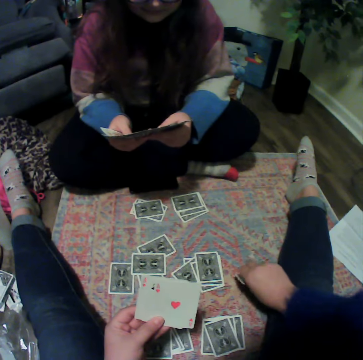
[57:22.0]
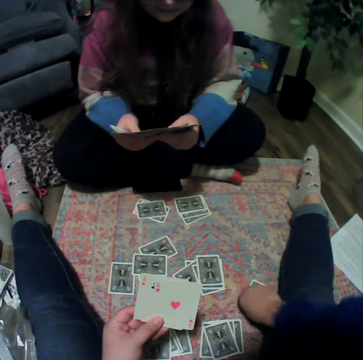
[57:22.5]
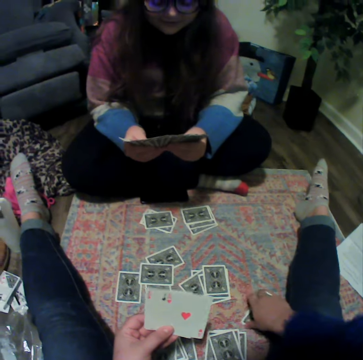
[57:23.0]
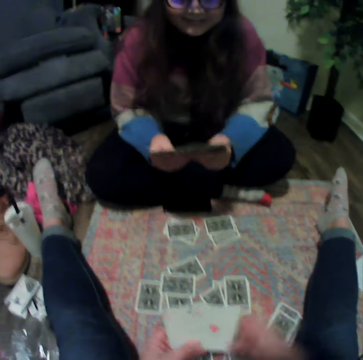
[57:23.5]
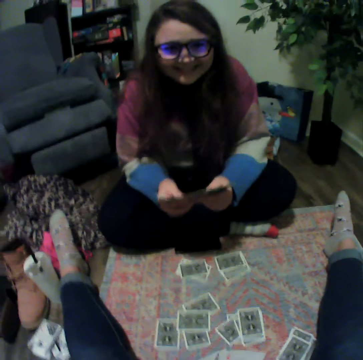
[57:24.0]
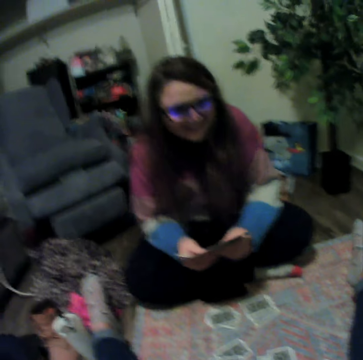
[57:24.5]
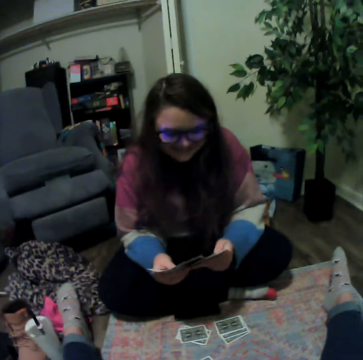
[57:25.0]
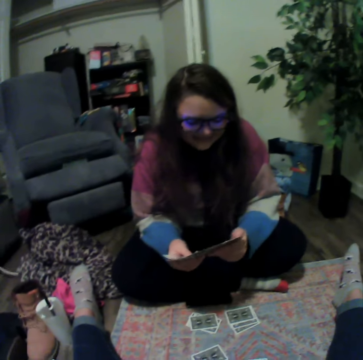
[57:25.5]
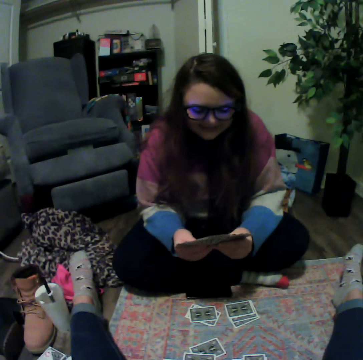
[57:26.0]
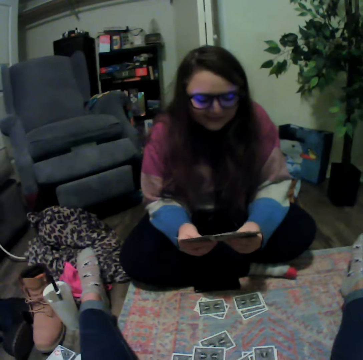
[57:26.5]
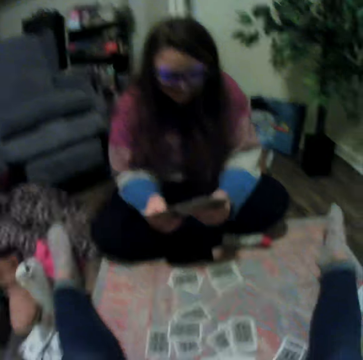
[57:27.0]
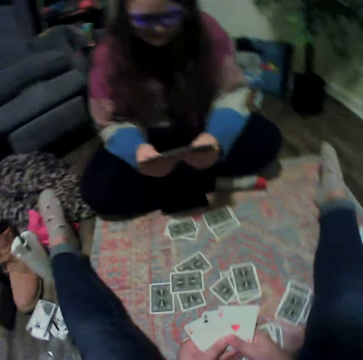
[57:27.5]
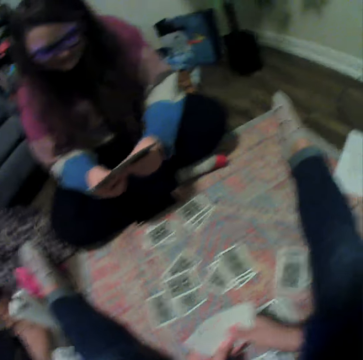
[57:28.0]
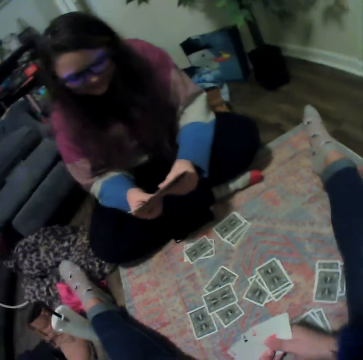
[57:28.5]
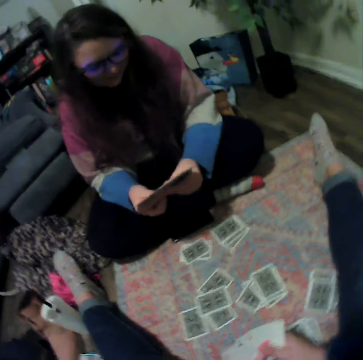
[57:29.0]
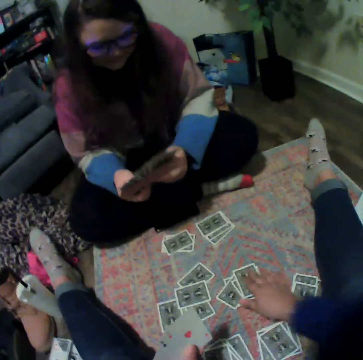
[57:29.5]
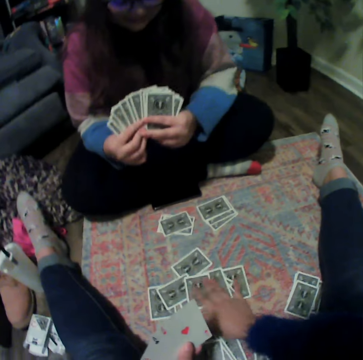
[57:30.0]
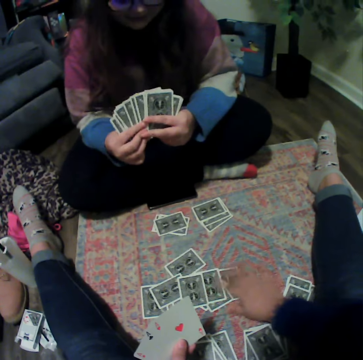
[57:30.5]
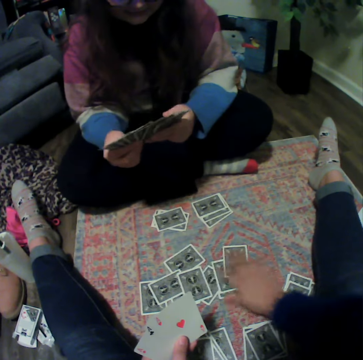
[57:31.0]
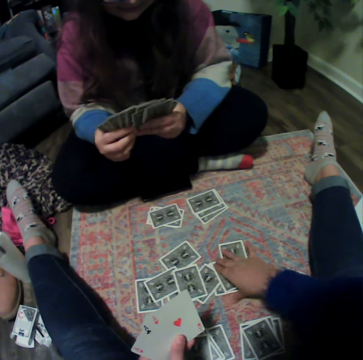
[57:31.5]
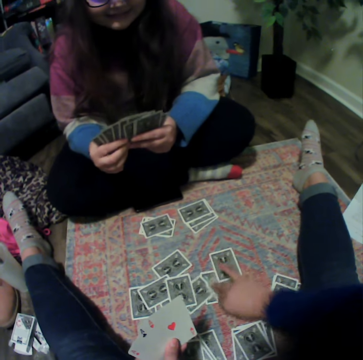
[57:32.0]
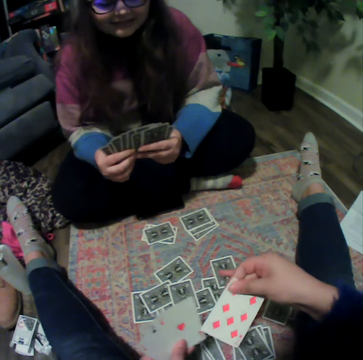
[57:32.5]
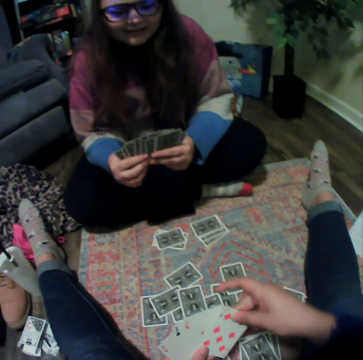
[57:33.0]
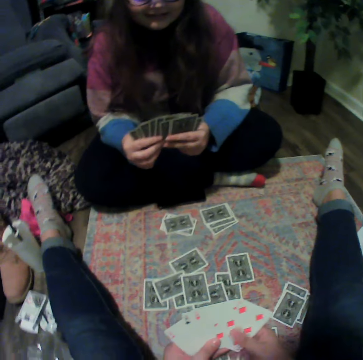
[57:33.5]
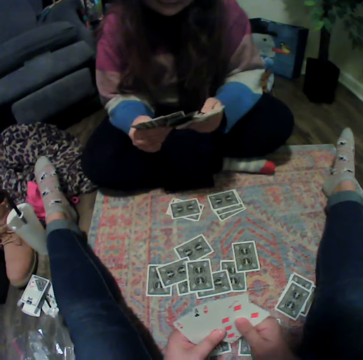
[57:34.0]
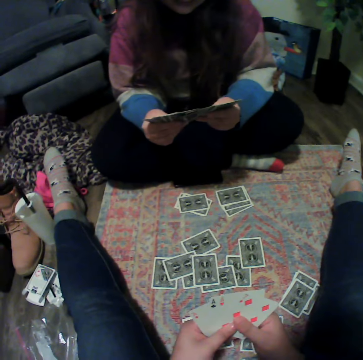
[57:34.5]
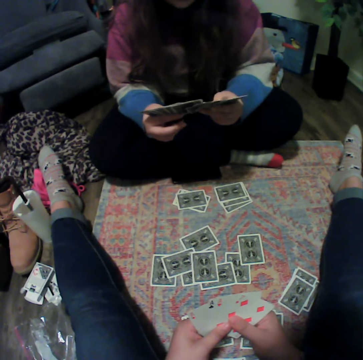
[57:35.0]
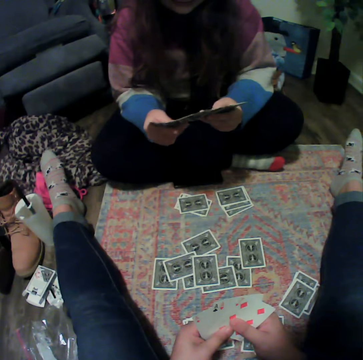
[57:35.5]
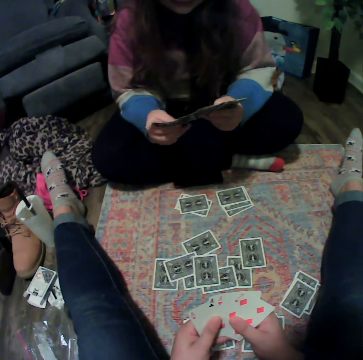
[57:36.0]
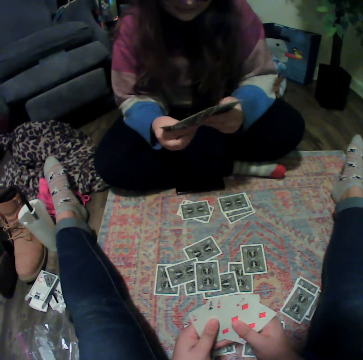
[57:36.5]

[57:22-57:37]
The camera wearer places a card on the floor. They pick a card from the floor.

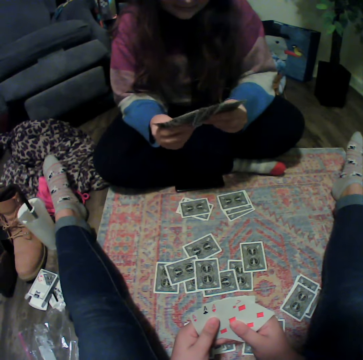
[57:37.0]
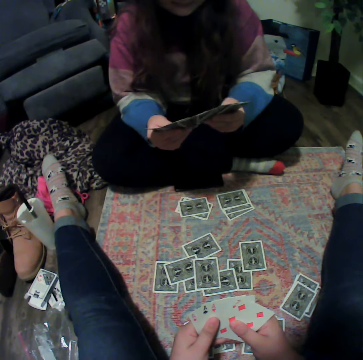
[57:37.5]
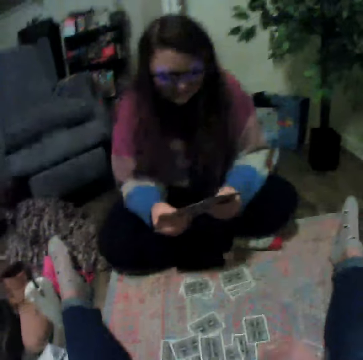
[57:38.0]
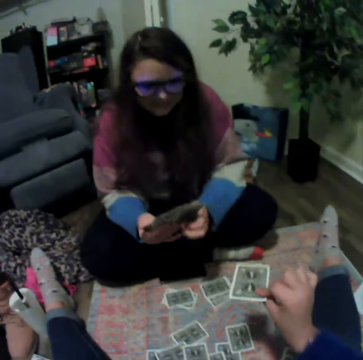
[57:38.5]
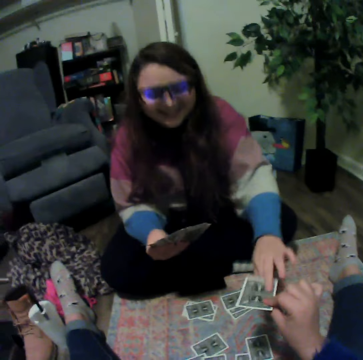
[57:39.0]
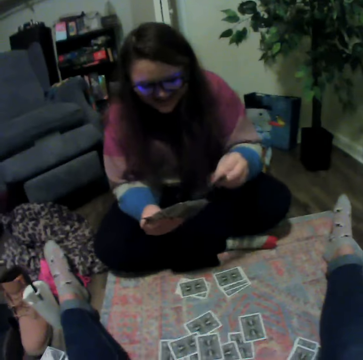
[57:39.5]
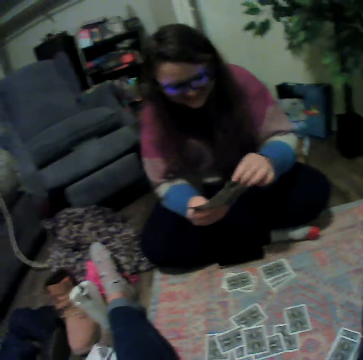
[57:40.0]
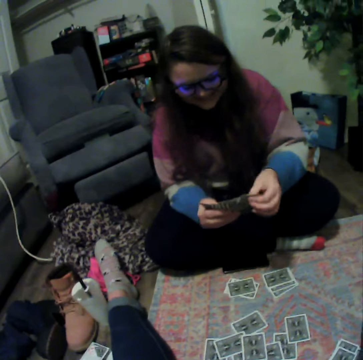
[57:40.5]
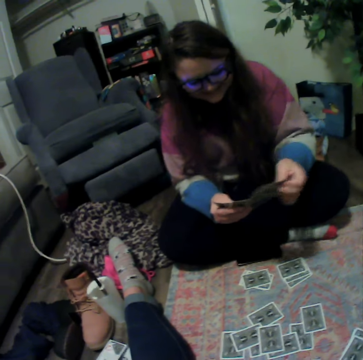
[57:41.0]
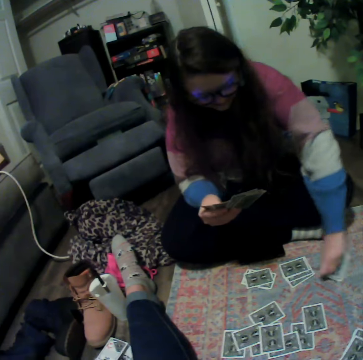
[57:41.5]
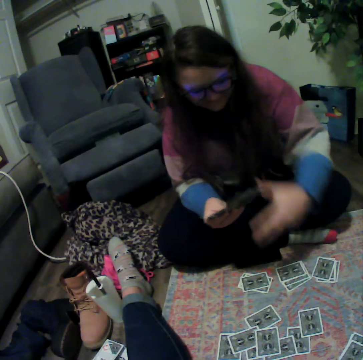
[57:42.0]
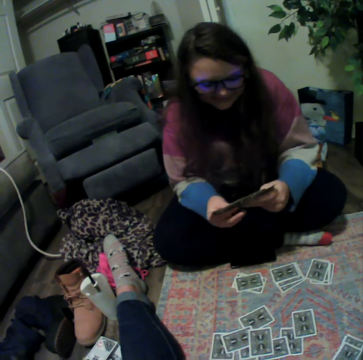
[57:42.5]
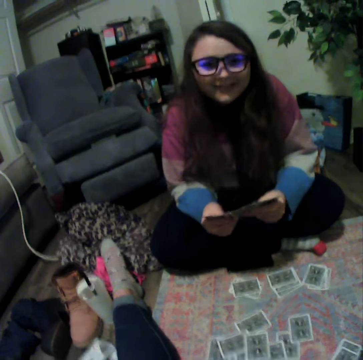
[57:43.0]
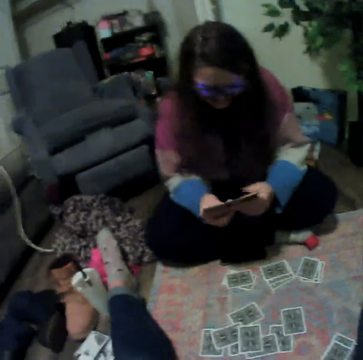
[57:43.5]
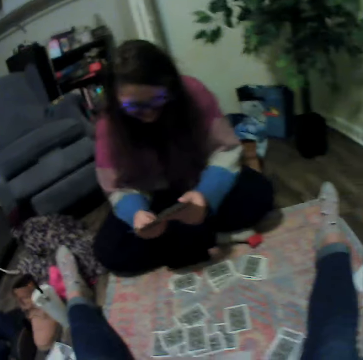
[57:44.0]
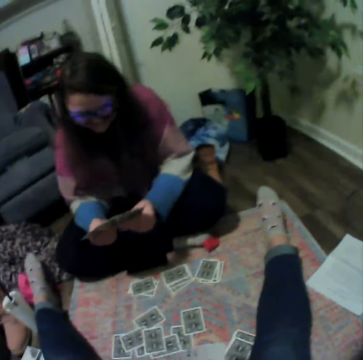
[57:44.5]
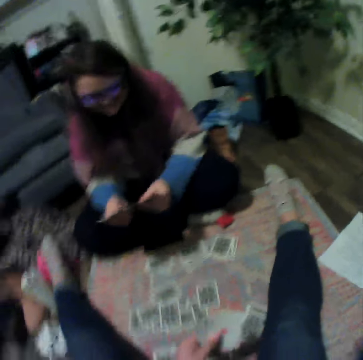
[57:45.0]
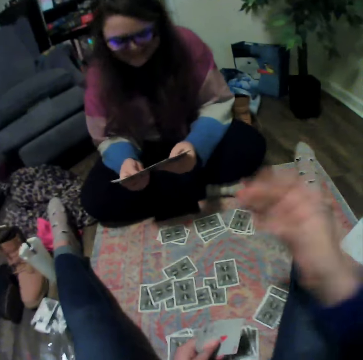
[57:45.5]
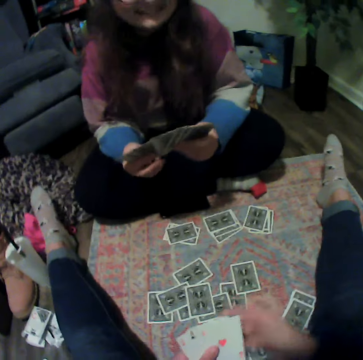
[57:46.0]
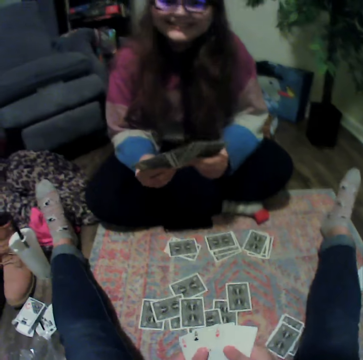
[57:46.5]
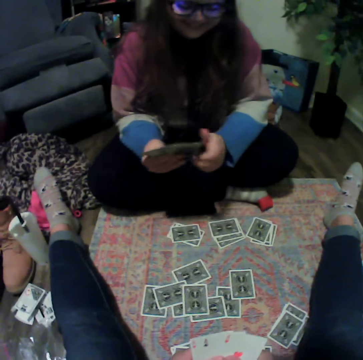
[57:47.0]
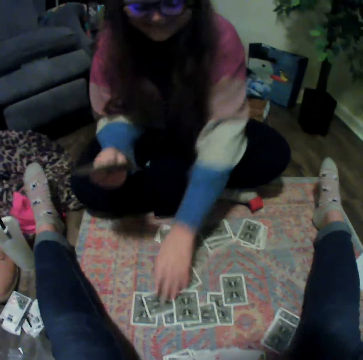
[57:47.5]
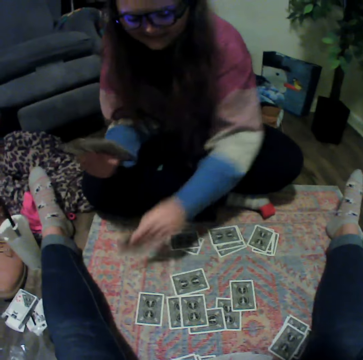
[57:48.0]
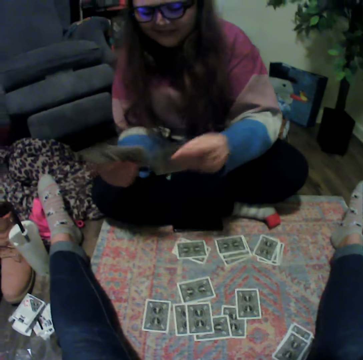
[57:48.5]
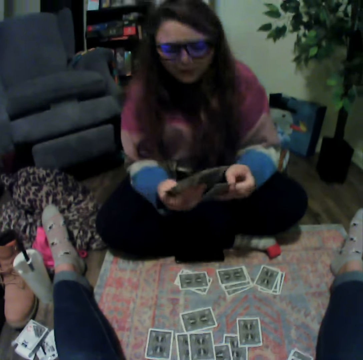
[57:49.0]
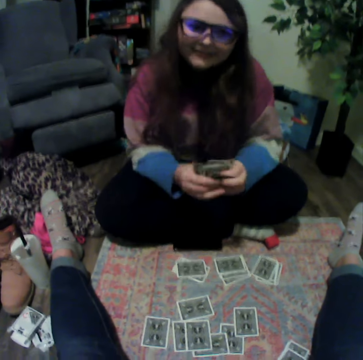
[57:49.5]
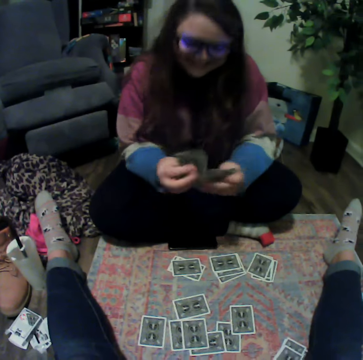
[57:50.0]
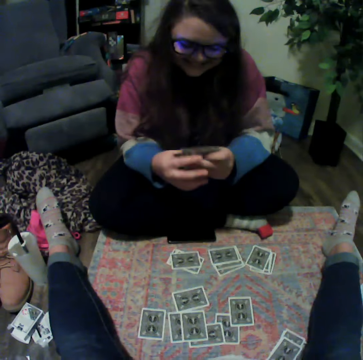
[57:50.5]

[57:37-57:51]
The camera wearer gives a woman a card. The woman touches playing cards. The woman places a card on the floor. The camera wearer touches the playing cards. The woman picks a card from the floor.

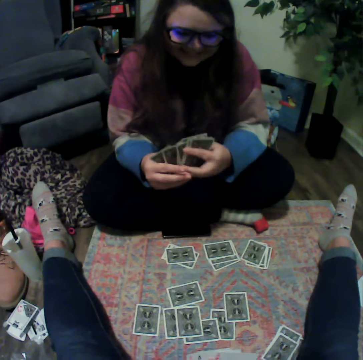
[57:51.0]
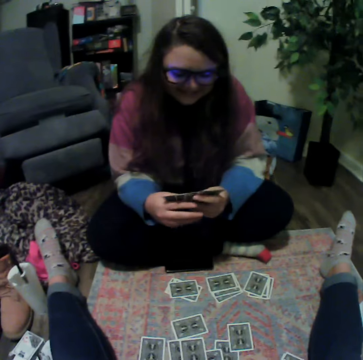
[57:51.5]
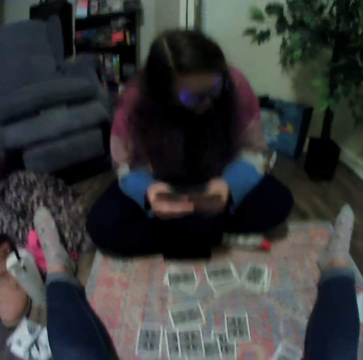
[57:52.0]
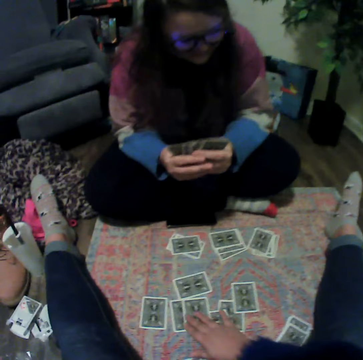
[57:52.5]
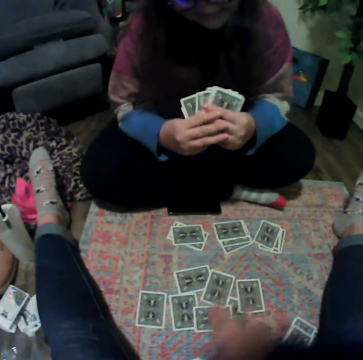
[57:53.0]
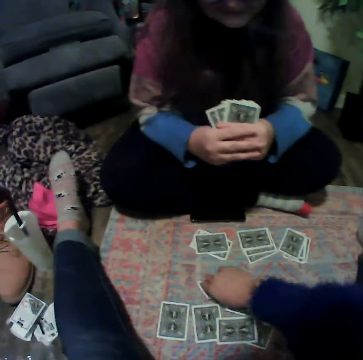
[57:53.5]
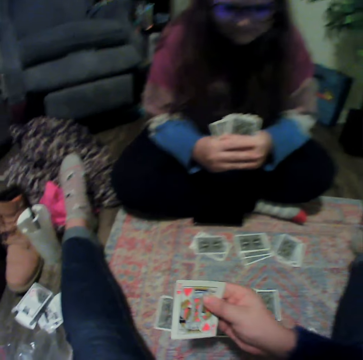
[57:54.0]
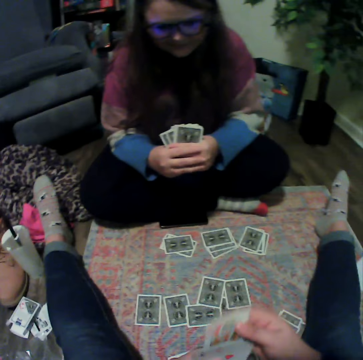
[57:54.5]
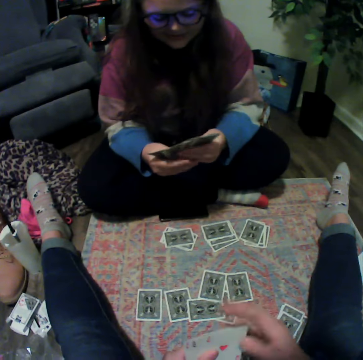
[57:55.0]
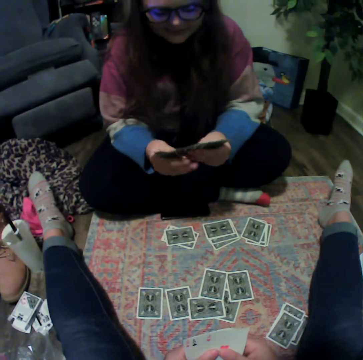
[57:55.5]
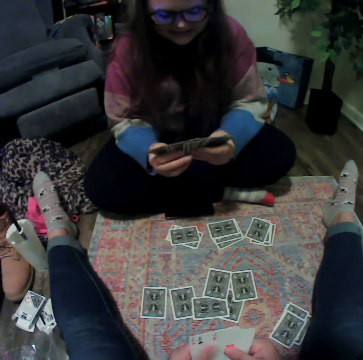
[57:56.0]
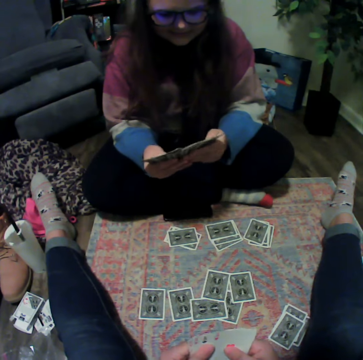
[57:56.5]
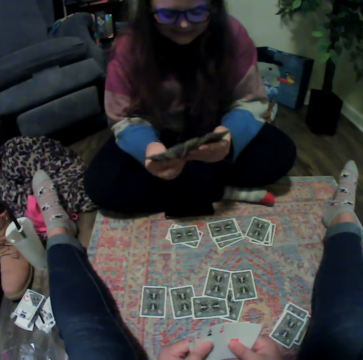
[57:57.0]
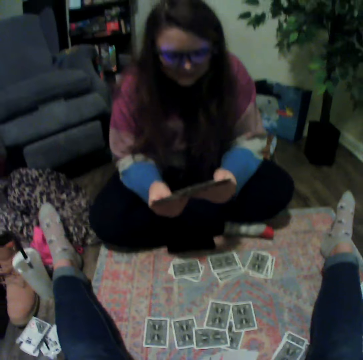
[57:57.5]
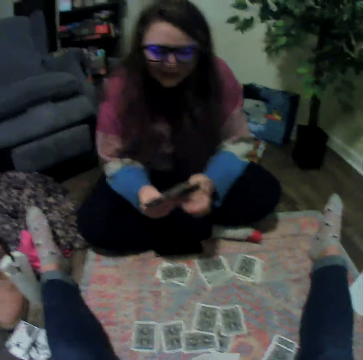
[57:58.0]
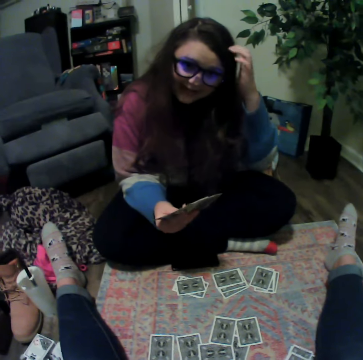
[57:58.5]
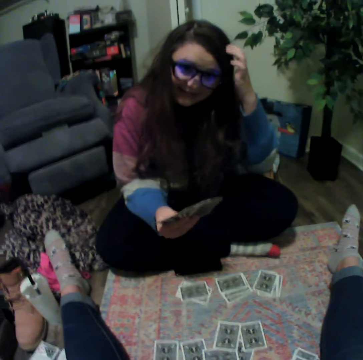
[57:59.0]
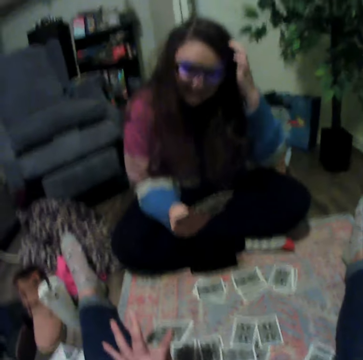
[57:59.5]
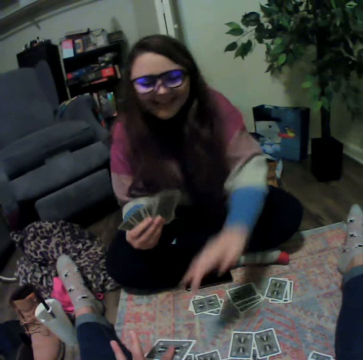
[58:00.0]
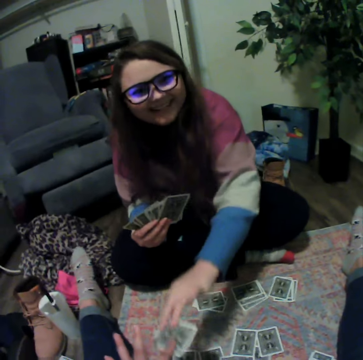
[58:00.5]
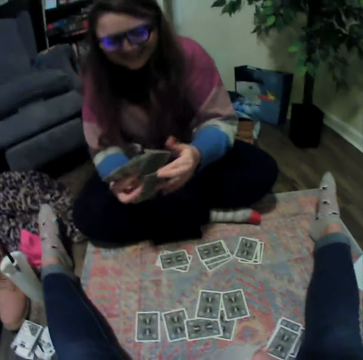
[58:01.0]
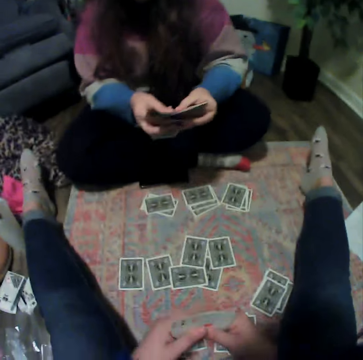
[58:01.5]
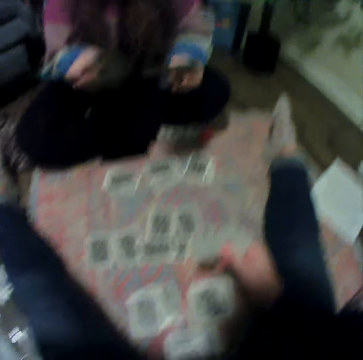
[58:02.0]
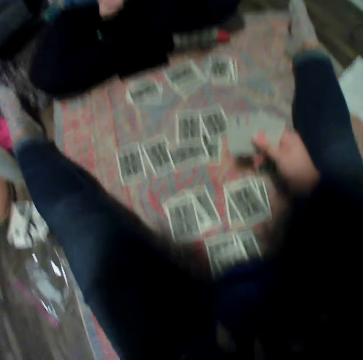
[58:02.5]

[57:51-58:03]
The camera wearer picks a card from the floor. A woman touches playing cards. The woman picks a card from the floor.
